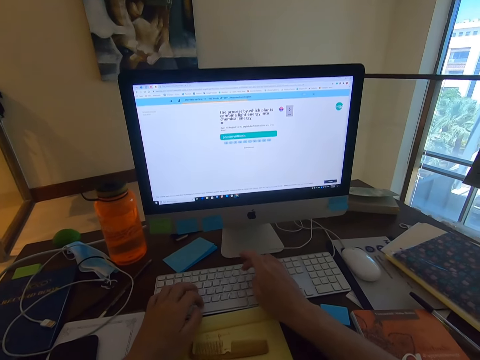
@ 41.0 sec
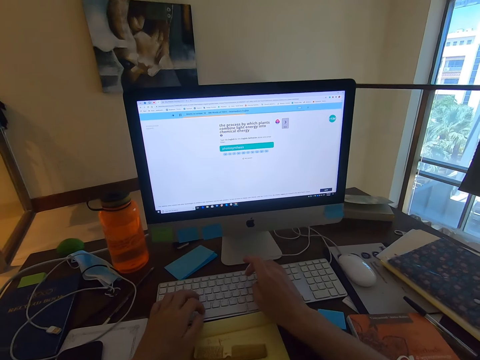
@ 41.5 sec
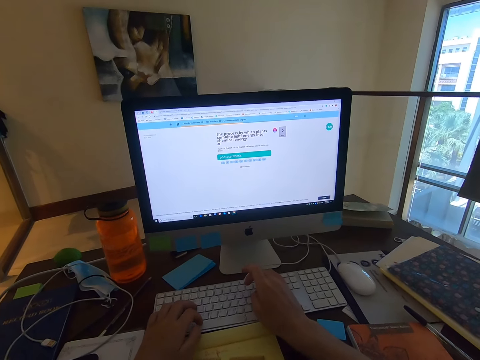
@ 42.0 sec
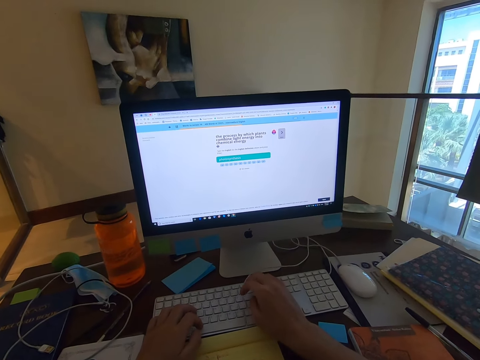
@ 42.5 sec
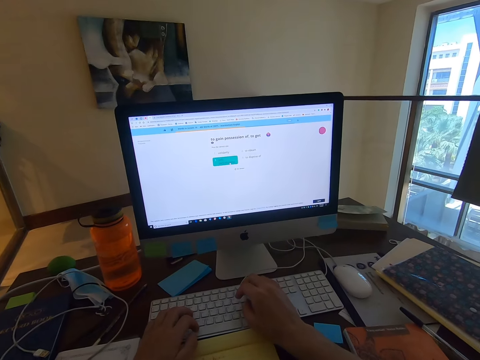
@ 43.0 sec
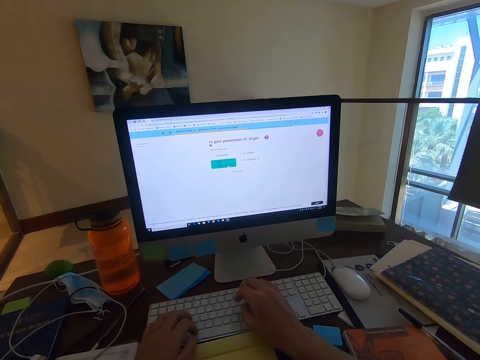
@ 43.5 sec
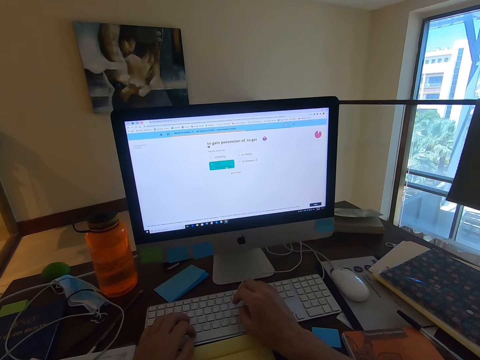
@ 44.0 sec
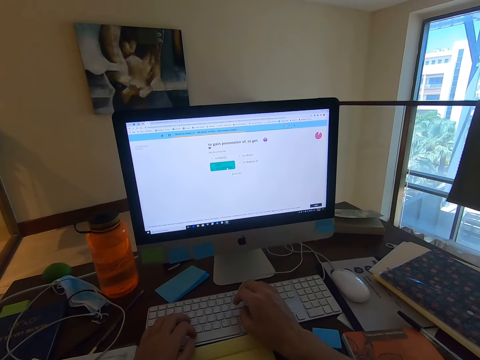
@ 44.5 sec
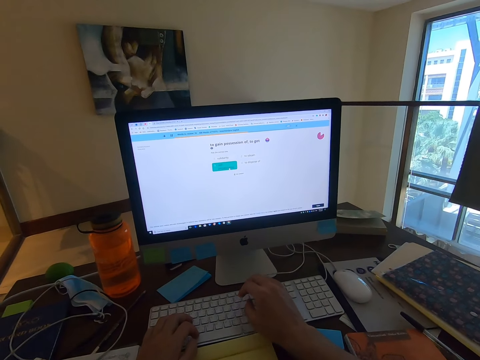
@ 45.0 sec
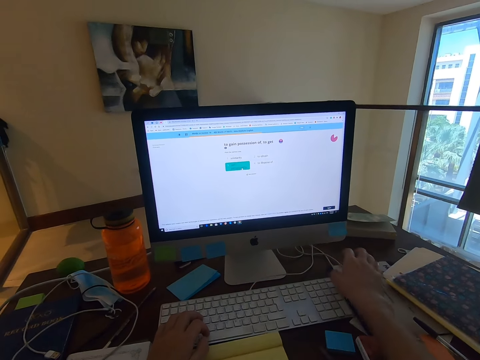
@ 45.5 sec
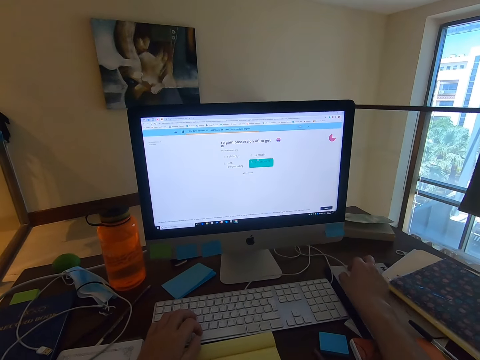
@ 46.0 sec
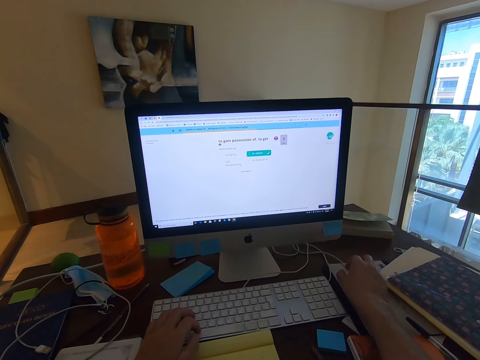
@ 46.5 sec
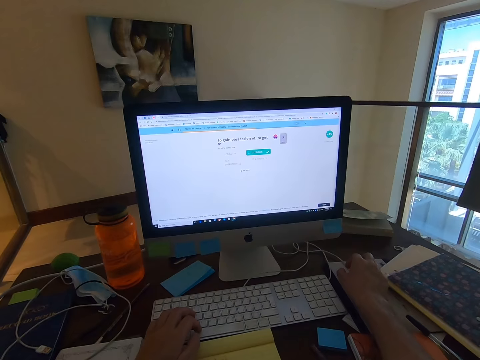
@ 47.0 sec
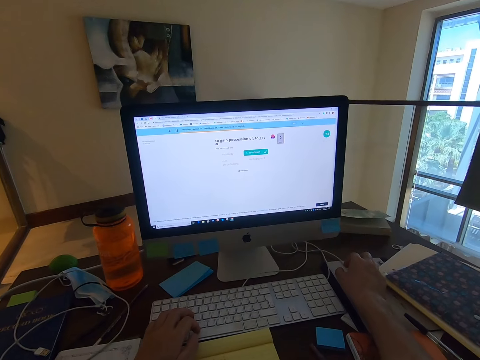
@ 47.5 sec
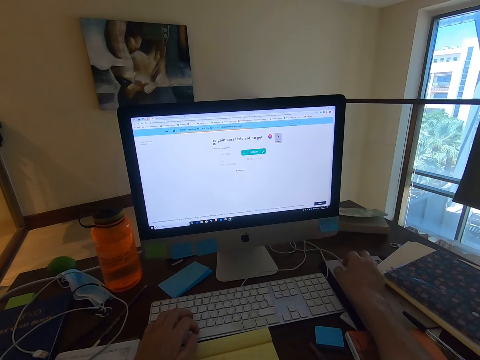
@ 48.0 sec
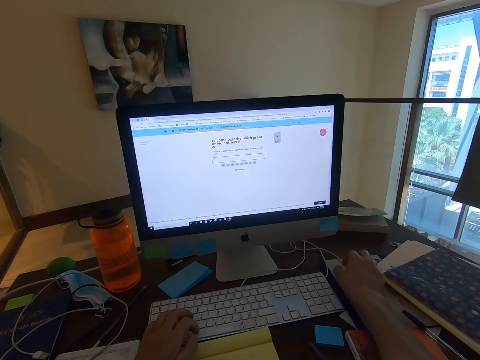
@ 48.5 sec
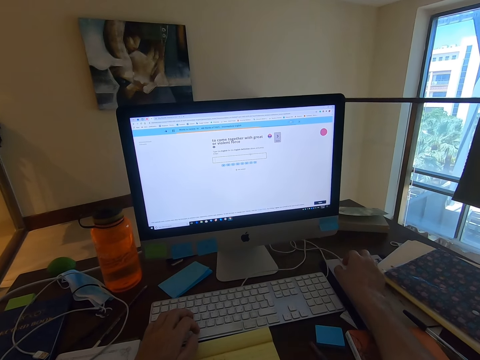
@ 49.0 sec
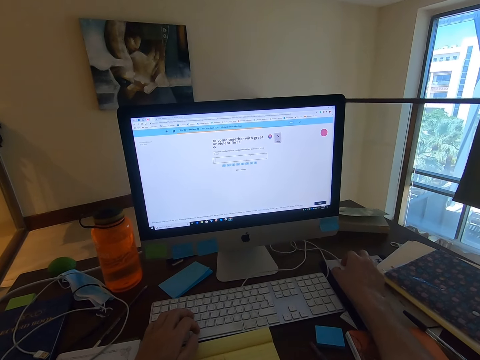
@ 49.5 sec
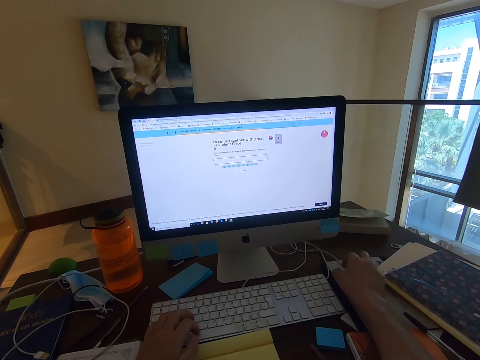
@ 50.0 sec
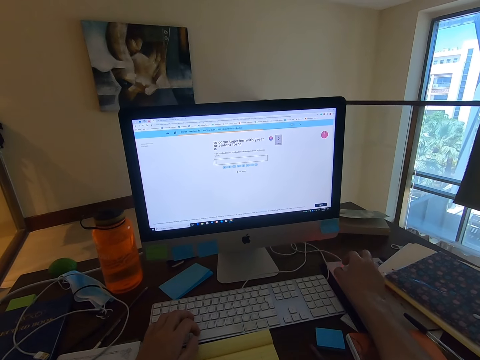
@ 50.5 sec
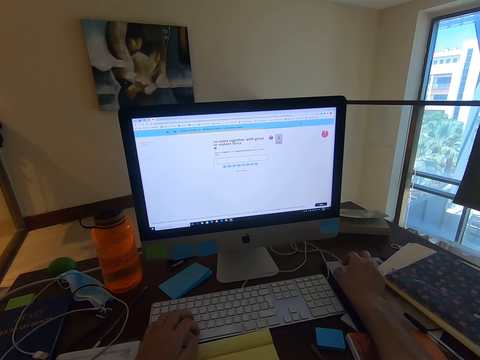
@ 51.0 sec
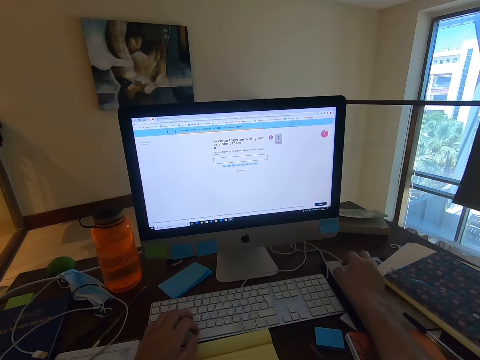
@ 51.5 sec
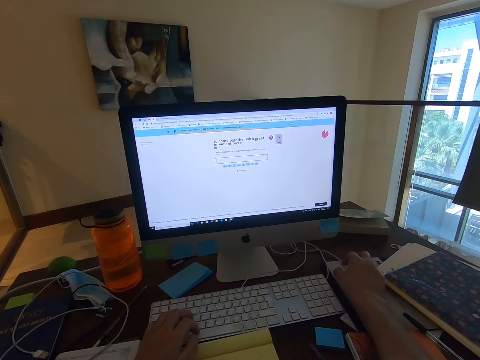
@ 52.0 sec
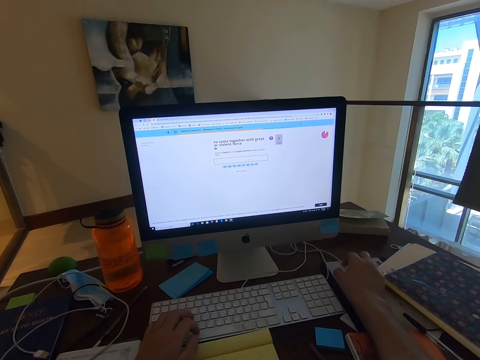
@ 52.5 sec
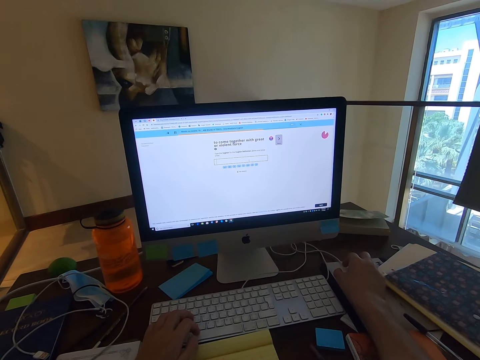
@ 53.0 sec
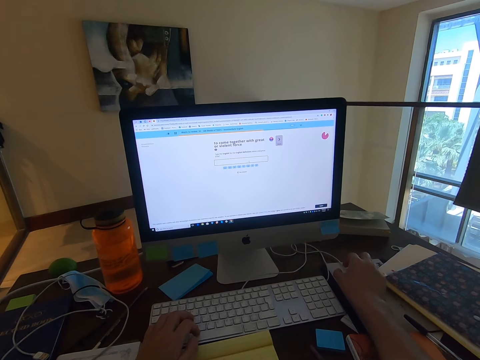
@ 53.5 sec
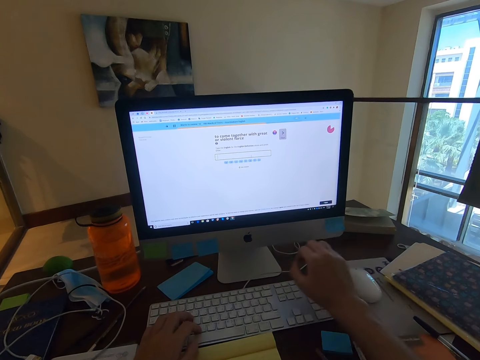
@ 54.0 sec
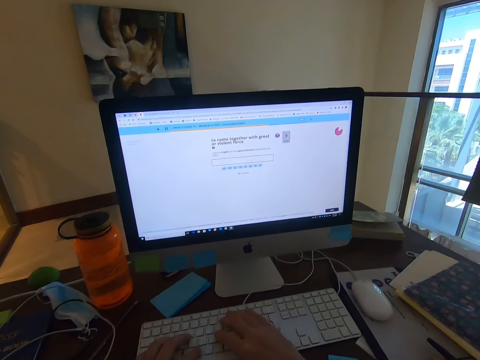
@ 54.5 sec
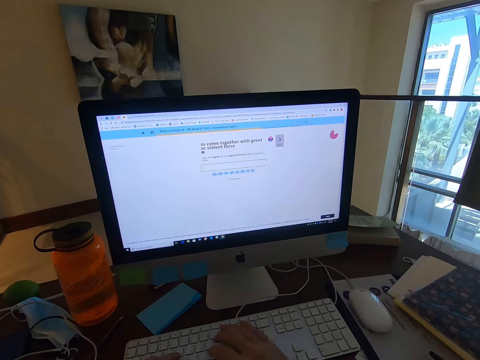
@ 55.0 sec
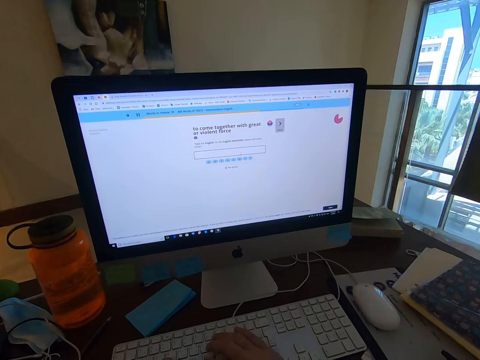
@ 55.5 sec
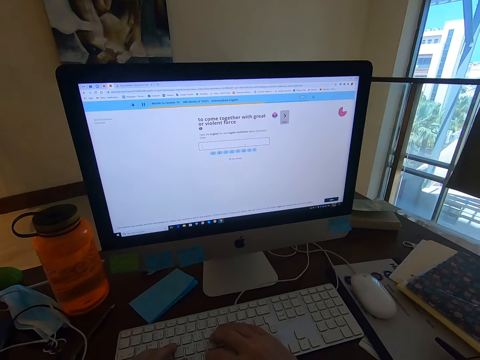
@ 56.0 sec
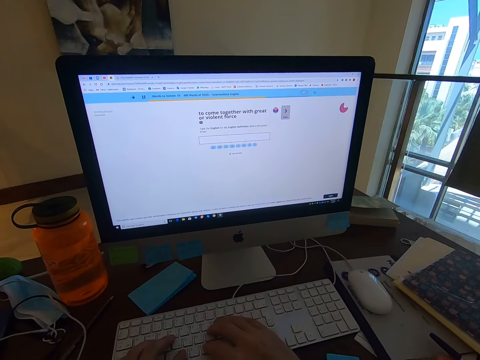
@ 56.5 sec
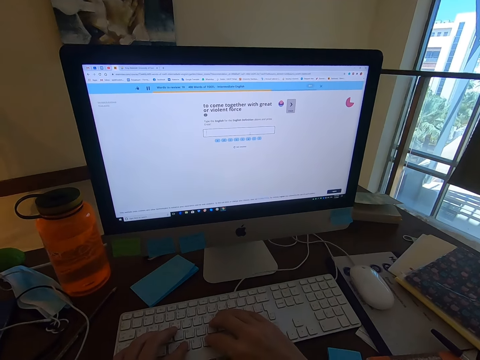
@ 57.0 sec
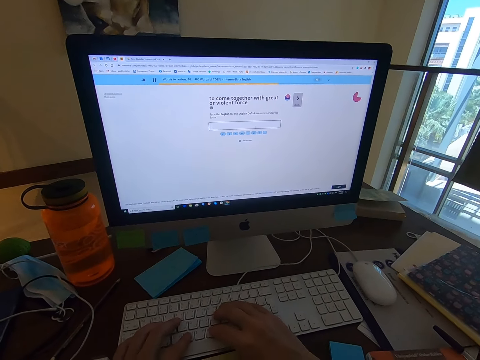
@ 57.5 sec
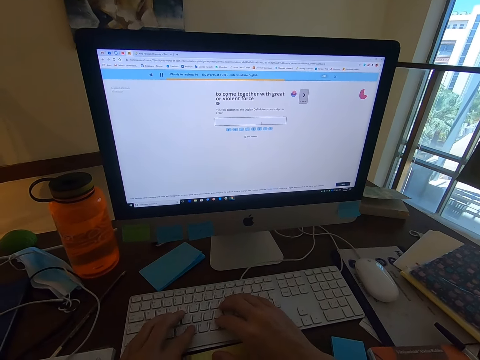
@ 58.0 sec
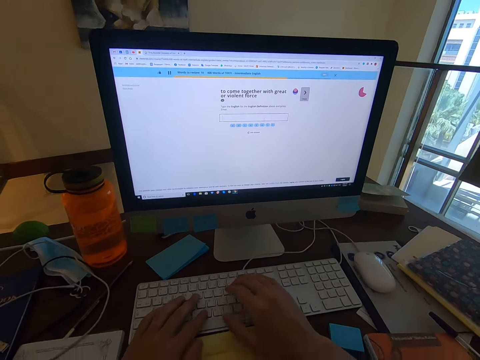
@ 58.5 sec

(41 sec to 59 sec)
The camera wearer uses the mouse. They stare at the monitor's screen. They type on the keyboard.

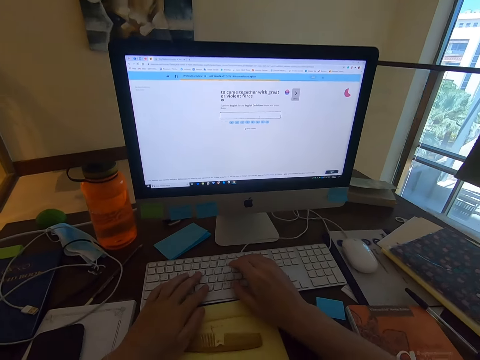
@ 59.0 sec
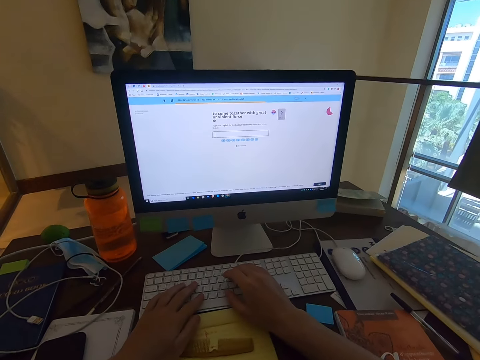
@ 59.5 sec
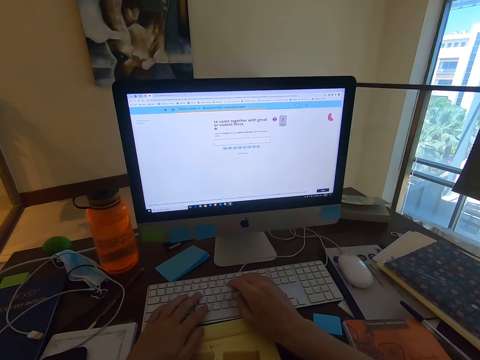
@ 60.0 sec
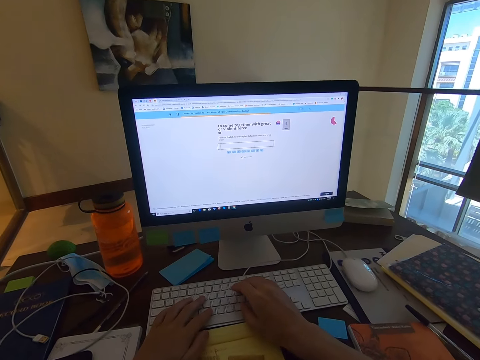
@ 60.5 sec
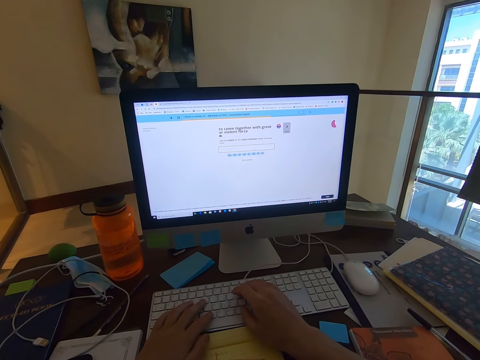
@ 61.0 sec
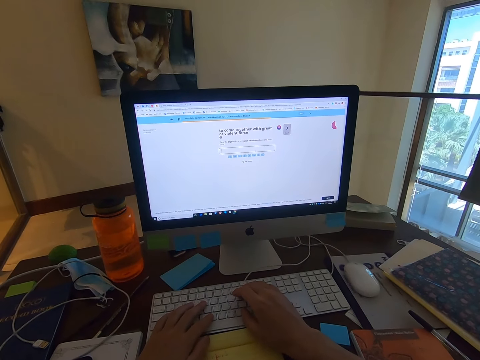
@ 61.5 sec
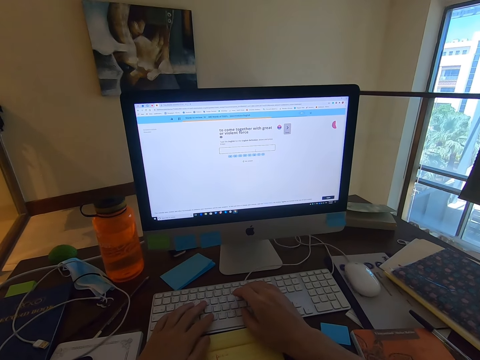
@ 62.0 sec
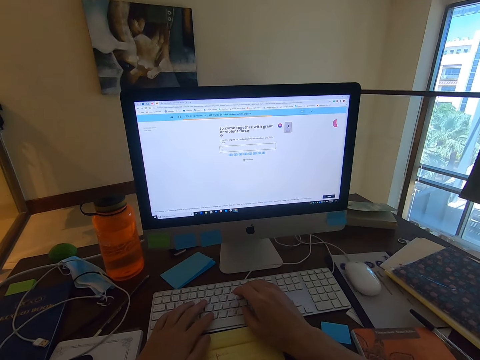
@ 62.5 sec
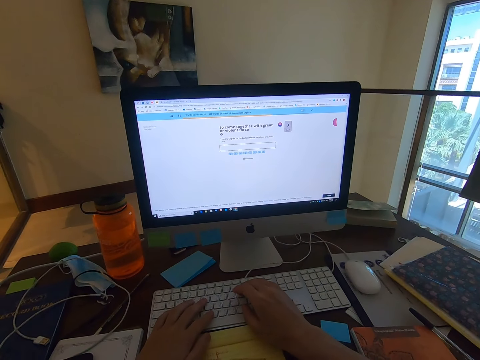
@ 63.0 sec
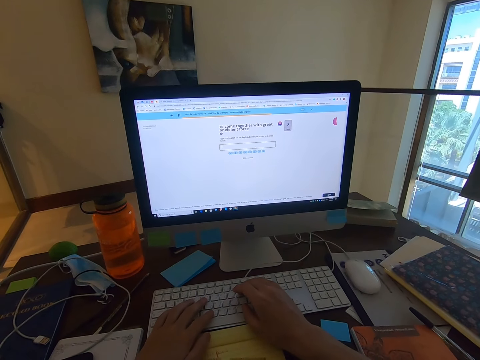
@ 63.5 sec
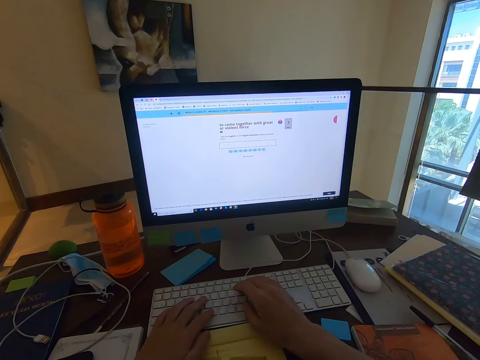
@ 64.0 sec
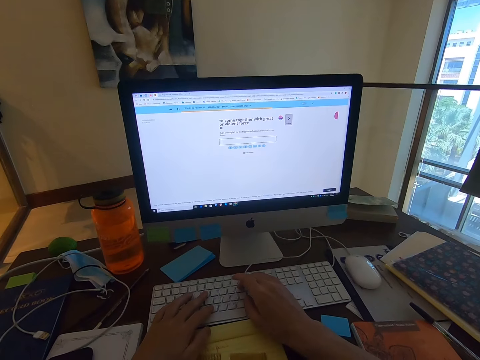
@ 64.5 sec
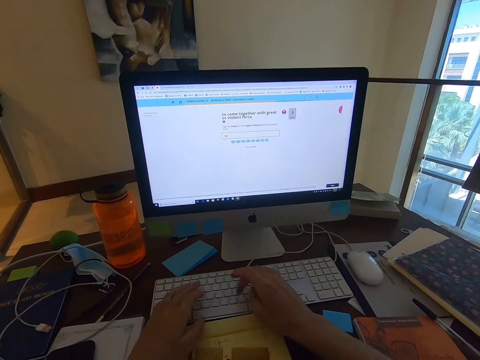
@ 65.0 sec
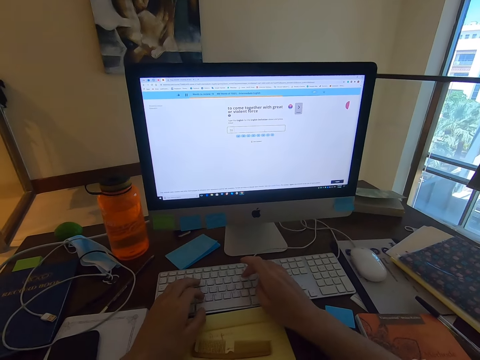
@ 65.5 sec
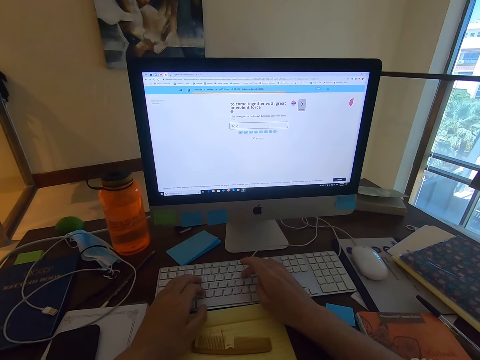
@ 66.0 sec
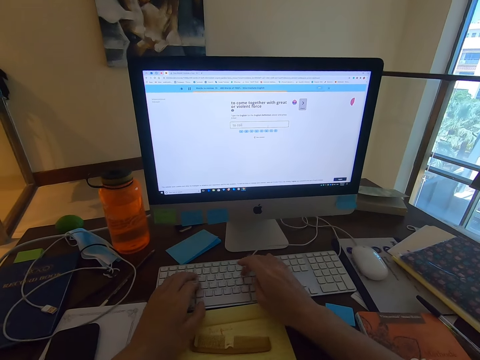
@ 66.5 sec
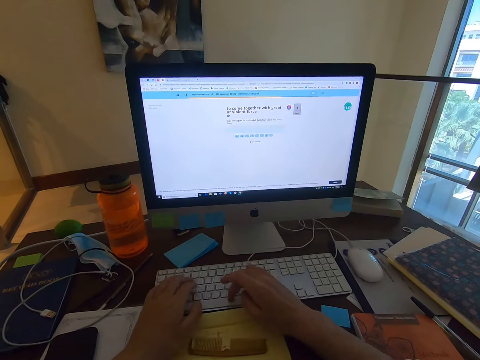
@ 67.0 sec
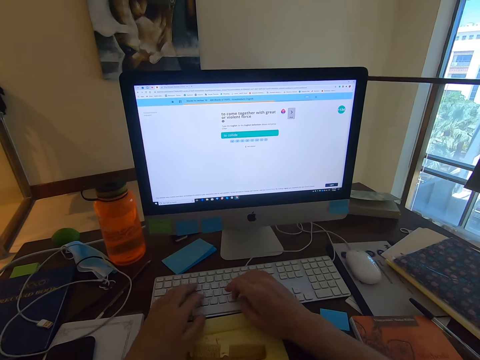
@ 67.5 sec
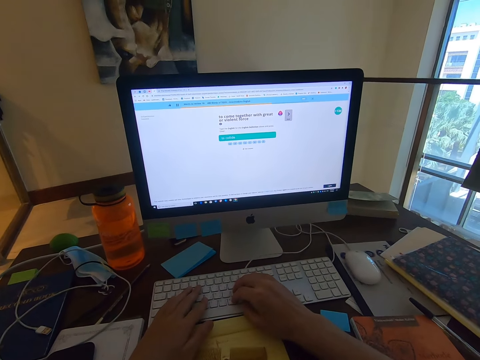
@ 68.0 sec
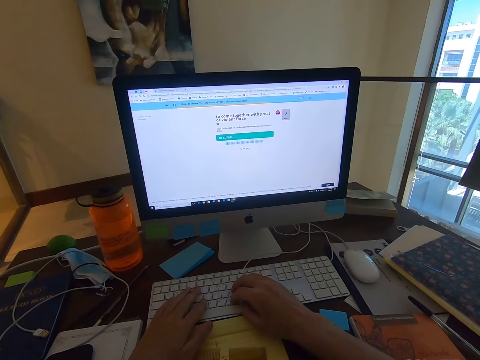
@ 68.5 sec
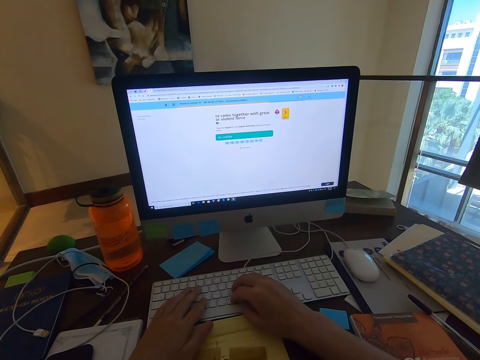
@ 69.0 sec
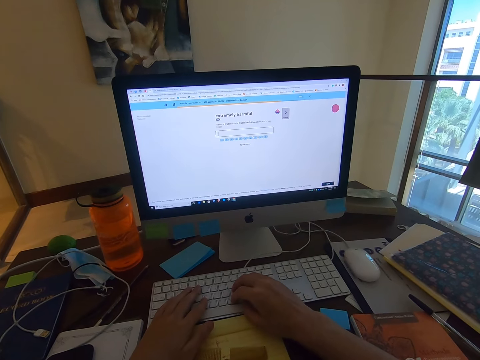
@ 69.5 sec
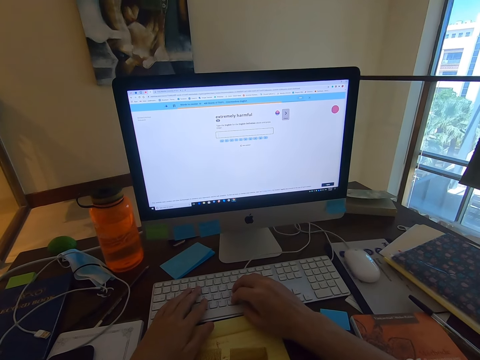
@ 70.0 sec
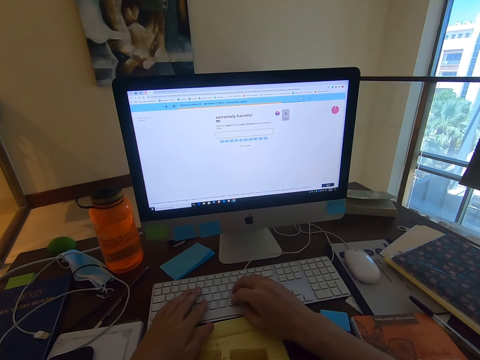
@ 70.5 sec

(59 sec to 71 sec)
The camera wearer operates the computer.
